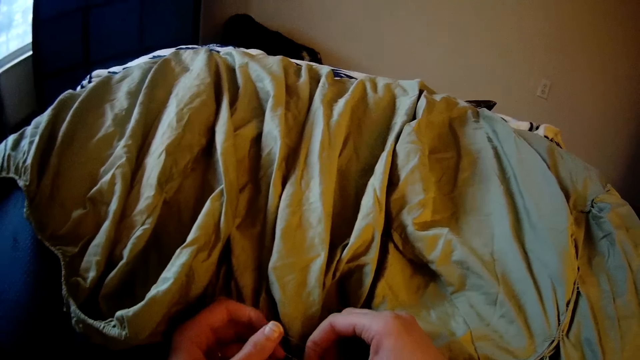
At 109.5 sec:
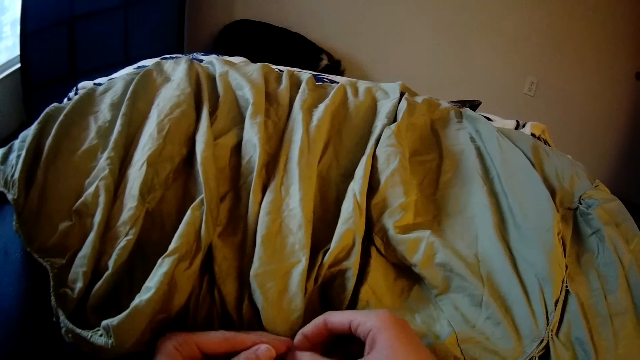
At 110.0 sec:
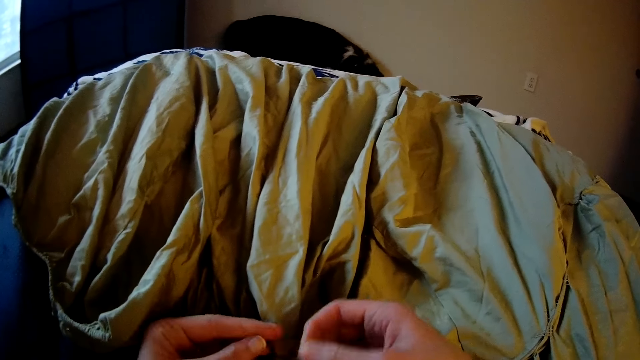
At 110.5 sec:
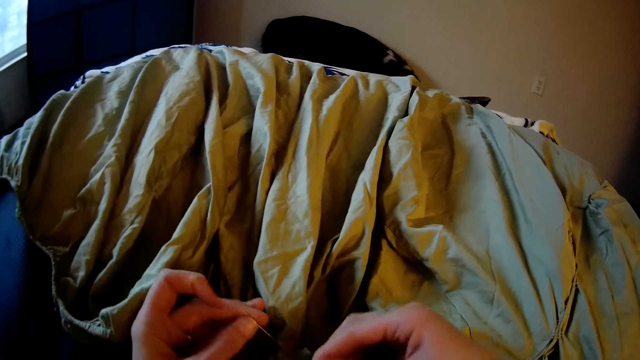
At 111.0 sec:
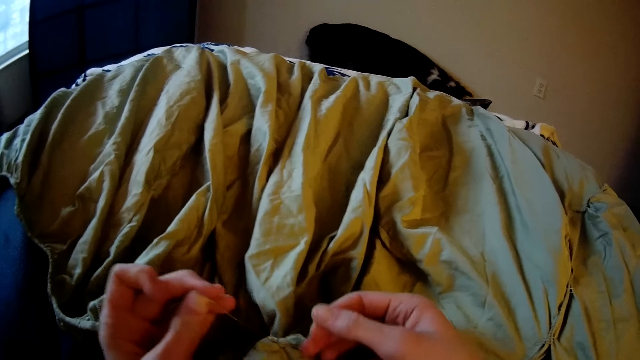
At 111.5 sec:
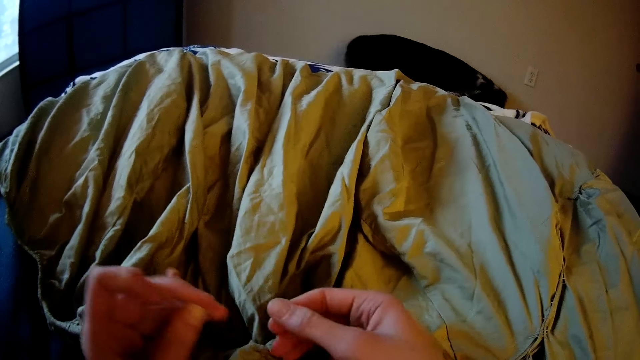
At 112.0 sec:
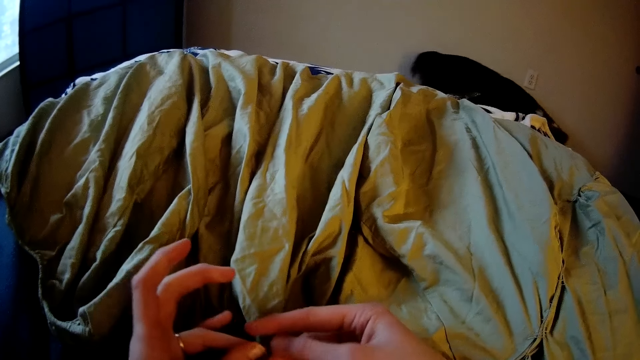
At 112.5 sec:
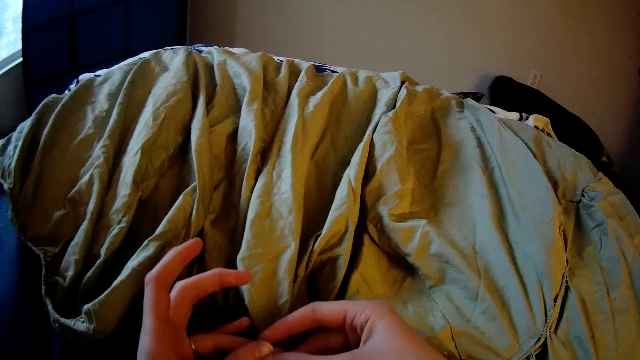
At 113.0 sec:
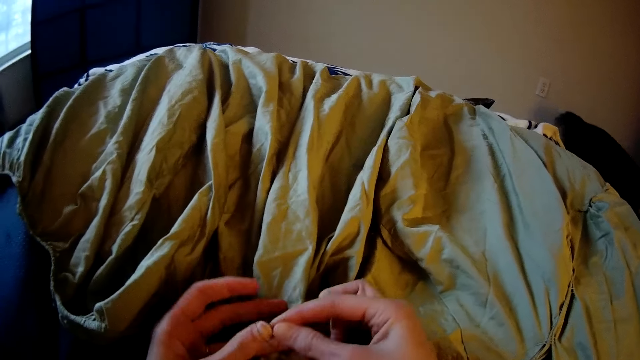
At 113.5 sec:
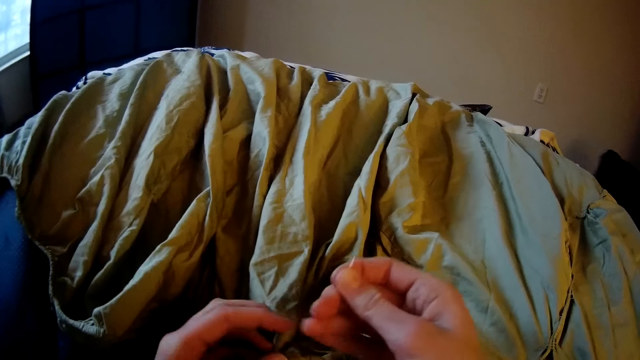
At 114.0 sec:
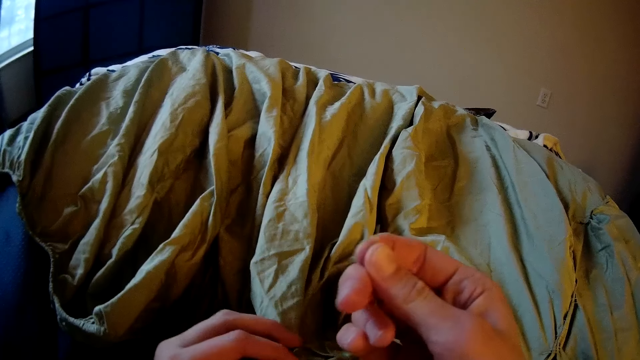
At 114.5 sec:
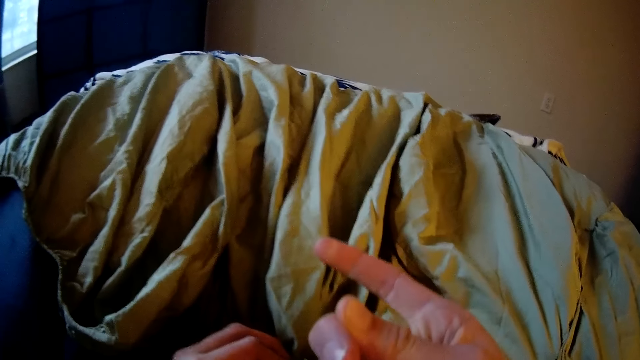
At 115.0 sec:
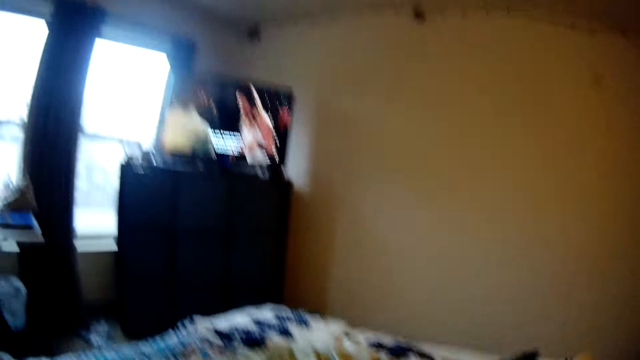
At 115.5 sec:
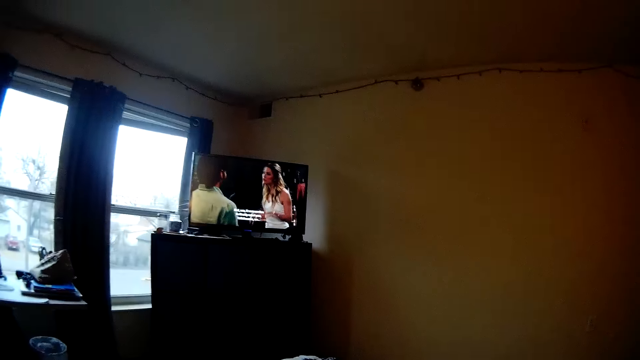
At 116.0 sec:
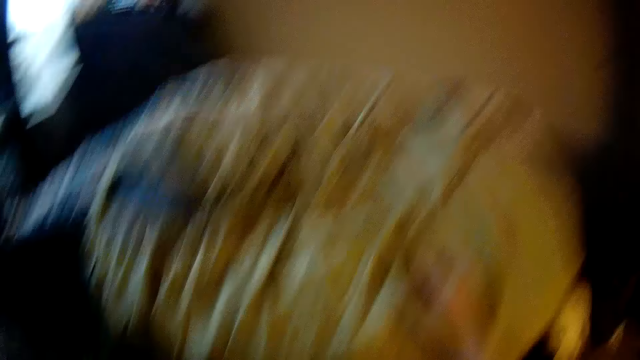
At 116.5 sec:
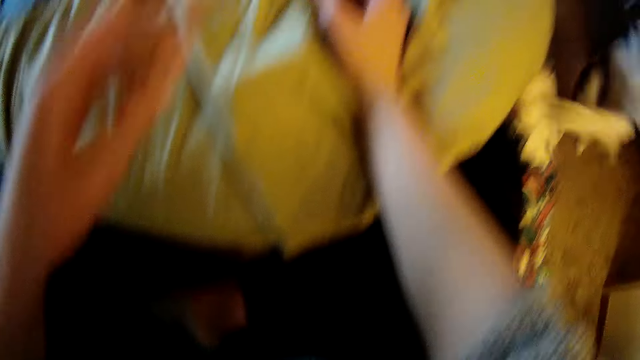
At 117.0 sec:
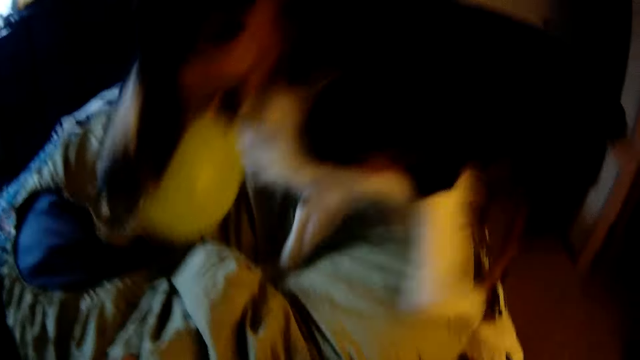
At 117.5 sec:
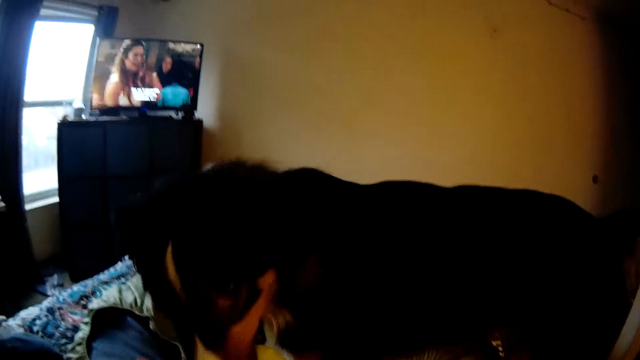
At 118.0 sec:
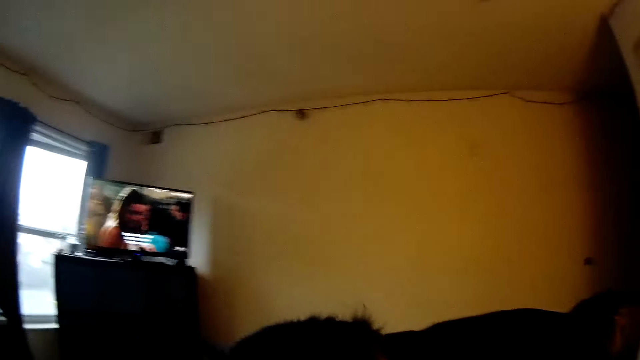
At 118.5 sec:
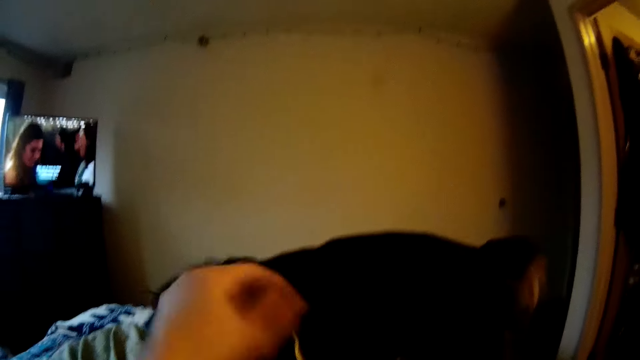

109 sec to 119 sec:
The camera wearer holds the thread. The dog plays around the room. The camera wearer stitches the piece of cloth with the thread and a needle. They watch the television. The dog jumps on the bed with a yellow ball in her mouth.

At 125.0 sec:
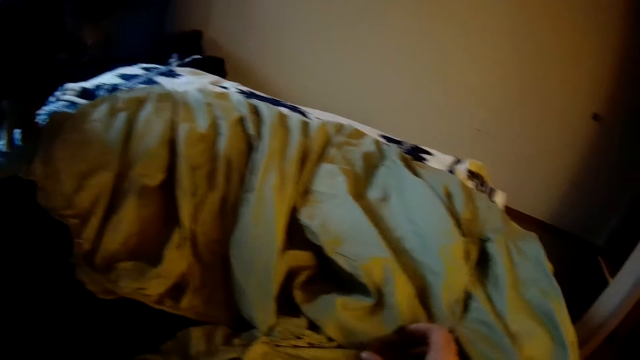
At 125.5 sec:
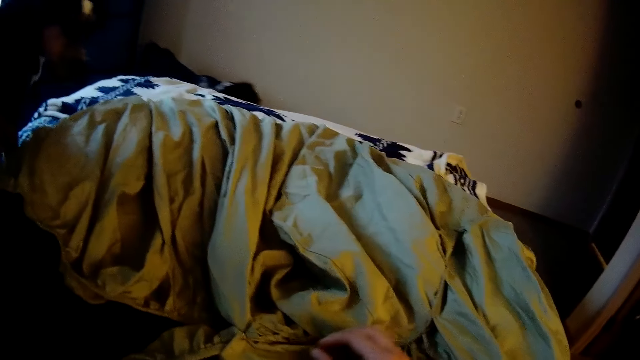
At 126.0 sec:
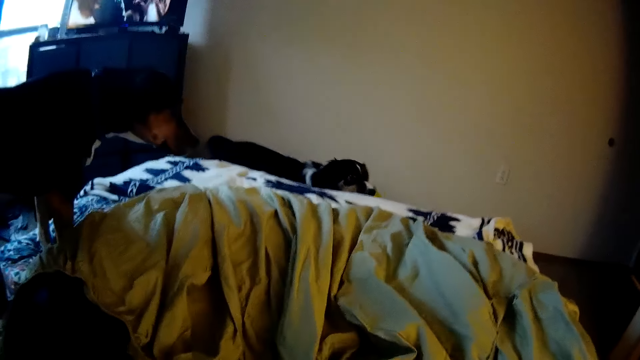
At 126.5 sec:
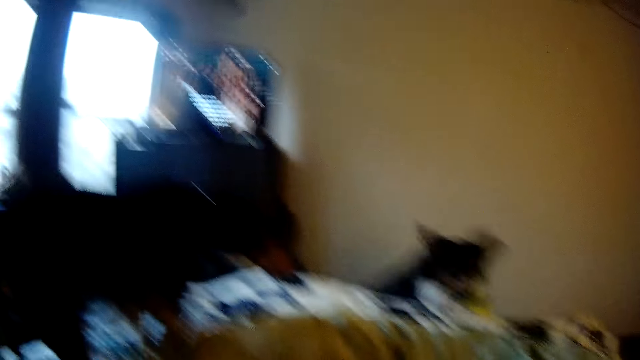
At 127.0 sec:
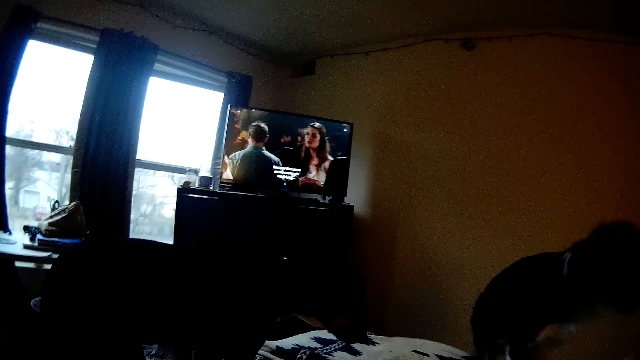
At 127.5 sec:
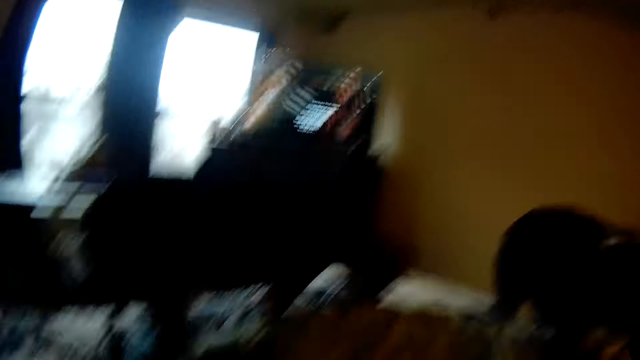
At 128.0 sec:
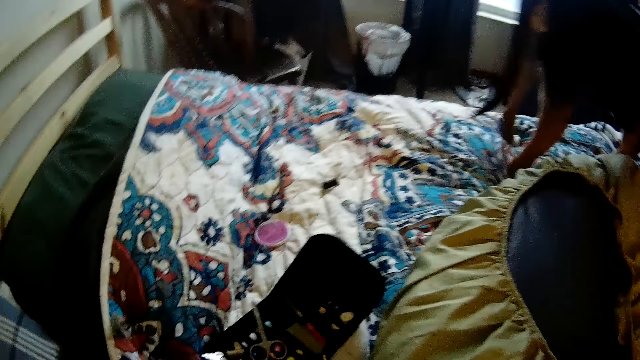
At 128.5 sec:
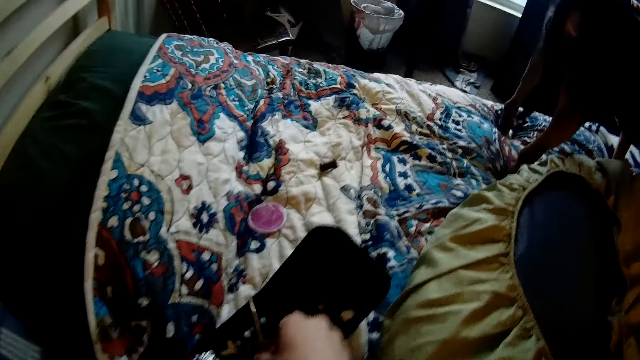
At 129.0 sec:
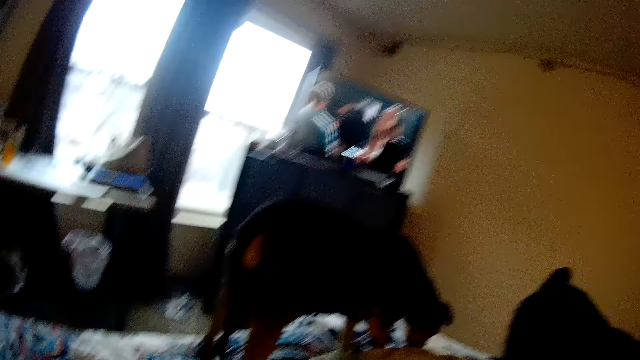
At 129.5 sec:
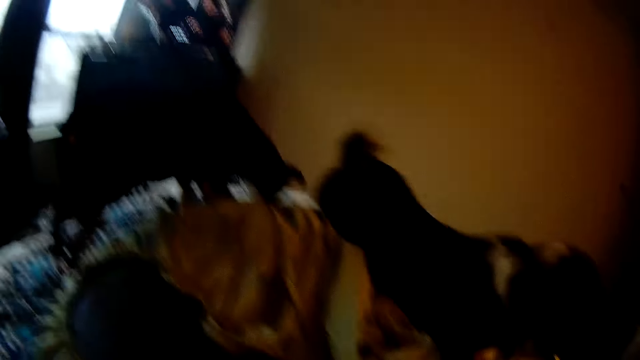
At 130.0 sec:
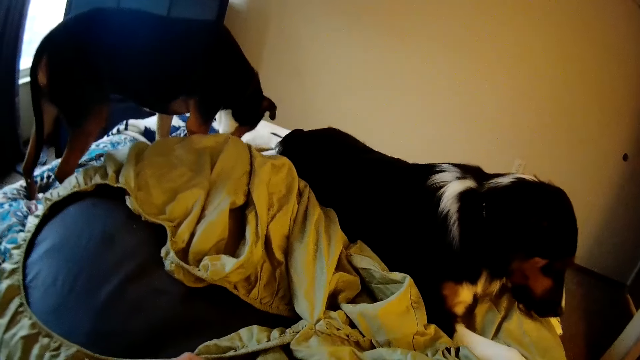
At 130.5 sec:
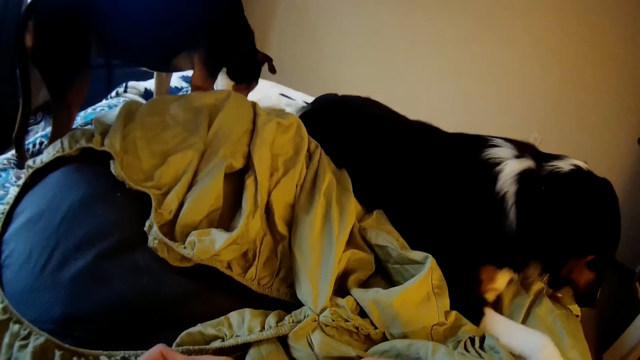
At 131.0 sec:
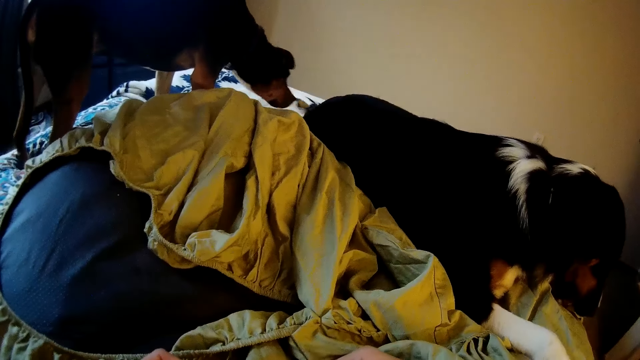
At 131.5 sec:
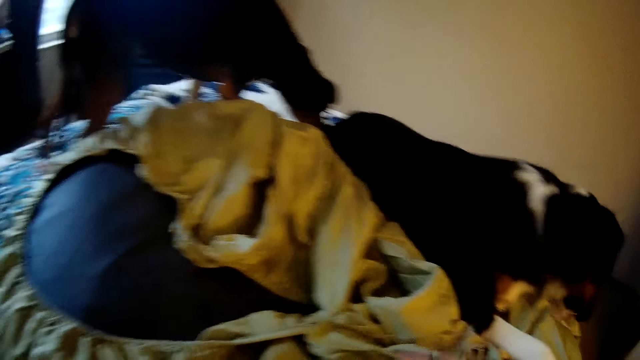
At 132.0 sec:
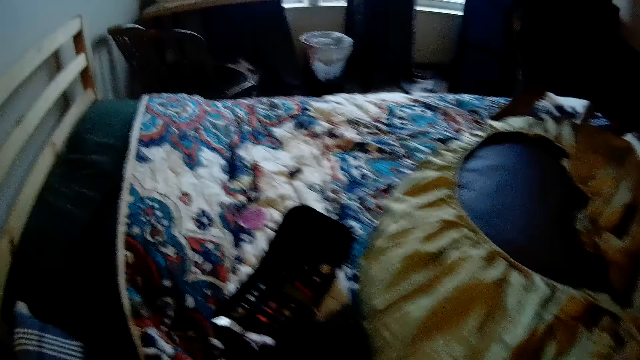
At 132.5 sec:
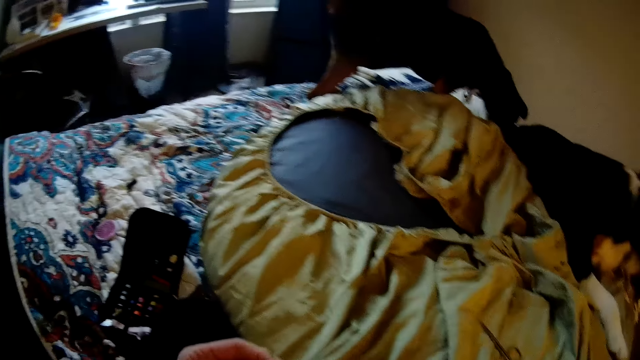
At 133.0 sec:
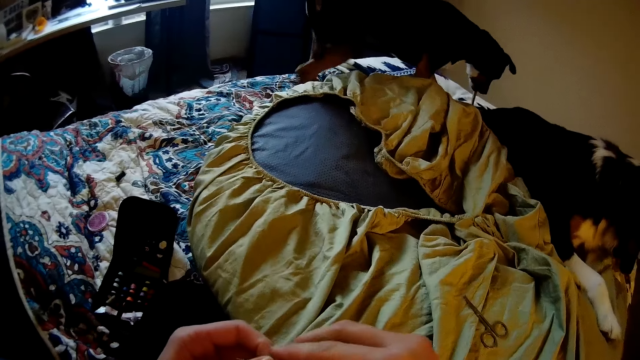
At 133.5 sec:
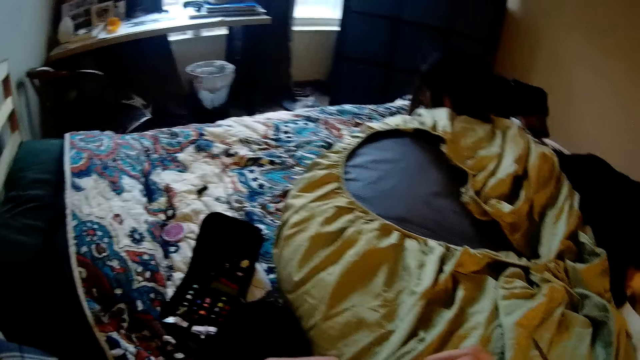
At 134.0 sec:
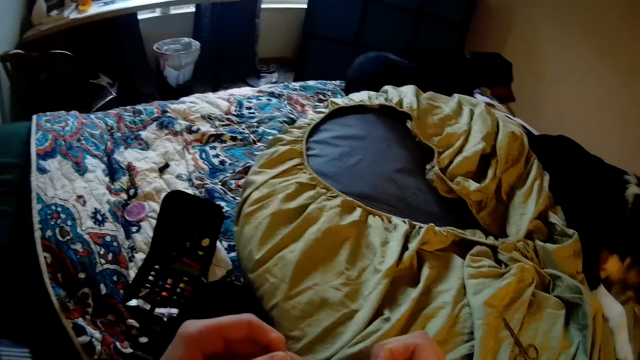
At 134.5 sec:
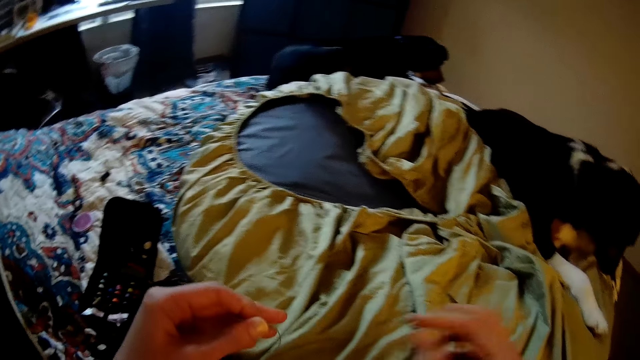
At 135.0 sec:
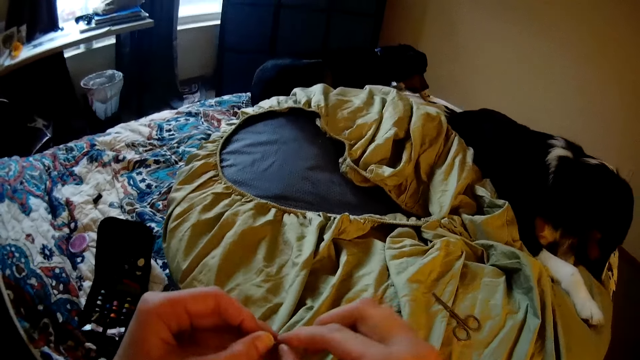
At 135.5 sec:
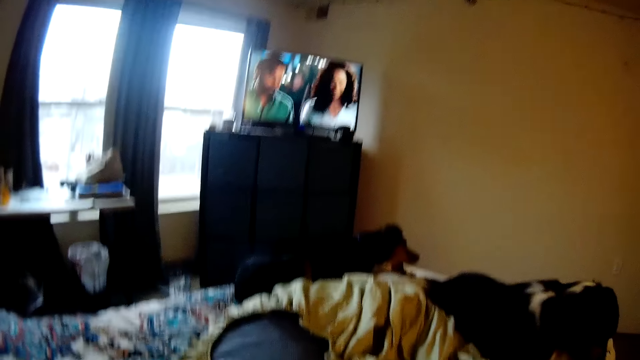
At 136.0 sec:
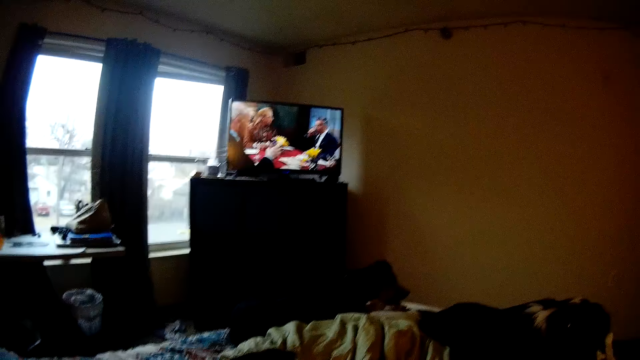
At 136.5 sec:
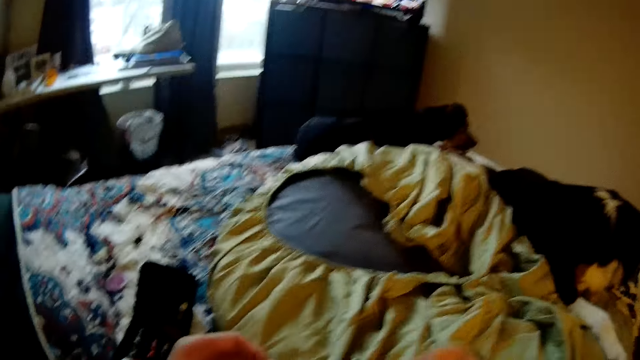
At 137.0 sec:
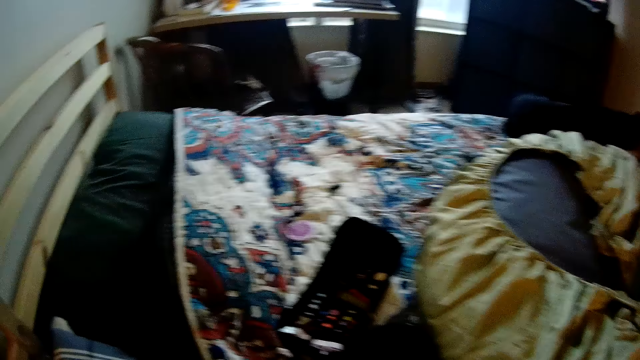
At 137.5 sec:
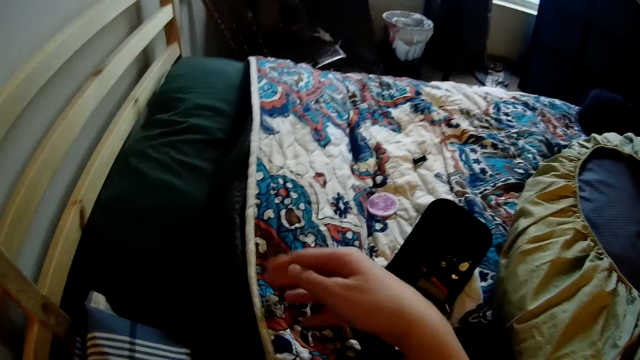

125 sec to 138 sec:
The dog jumps on the bed with a yellow ball in her mouth. The camera wearer watches the television. They pick up a pair of scissors from a sewing kit on the bed with the right hand. They hold a sewing thread with their hands. They thread the needle. They watch the television.
